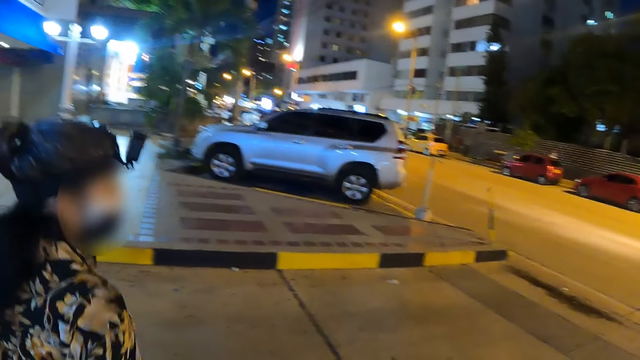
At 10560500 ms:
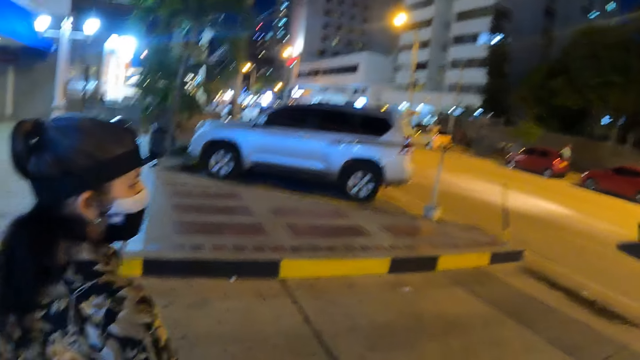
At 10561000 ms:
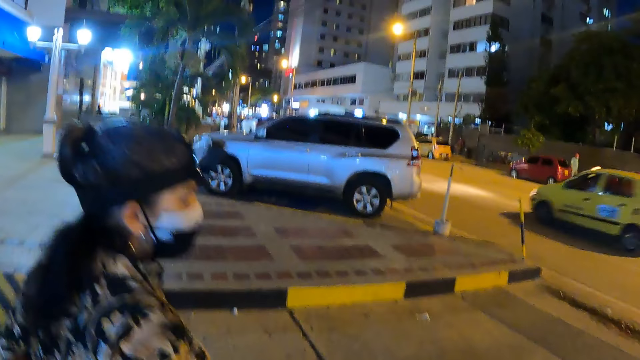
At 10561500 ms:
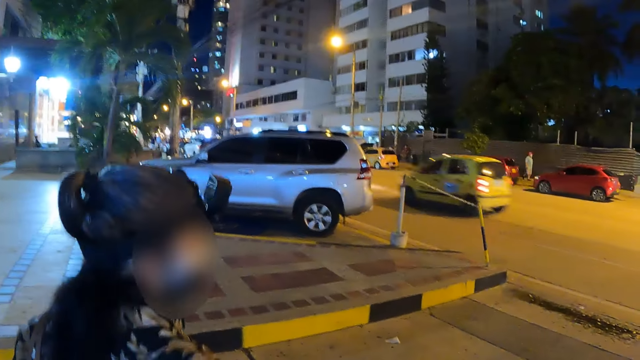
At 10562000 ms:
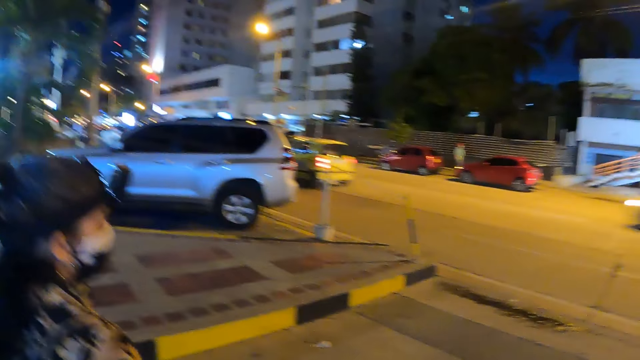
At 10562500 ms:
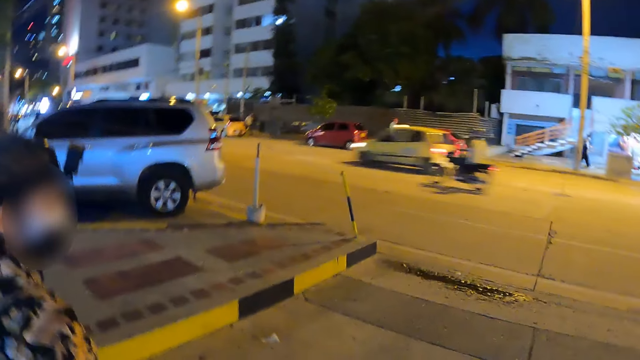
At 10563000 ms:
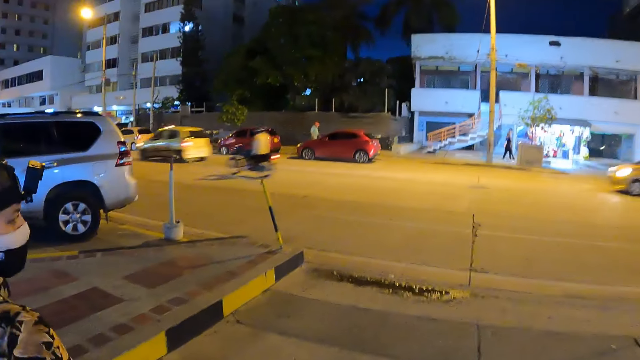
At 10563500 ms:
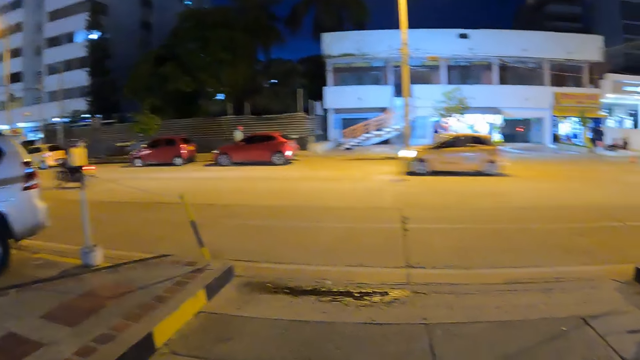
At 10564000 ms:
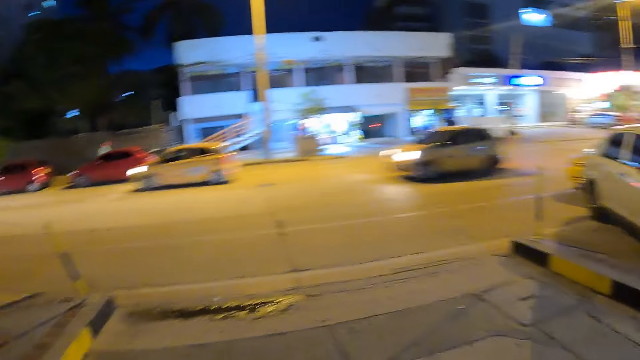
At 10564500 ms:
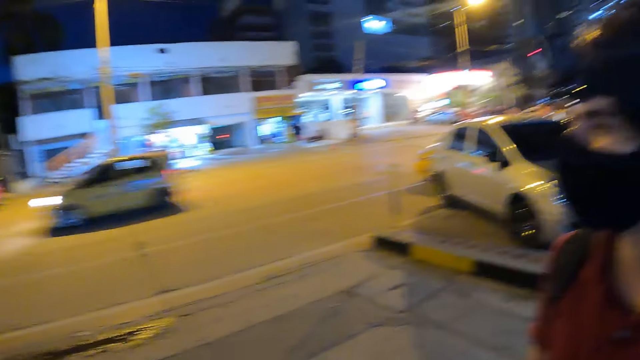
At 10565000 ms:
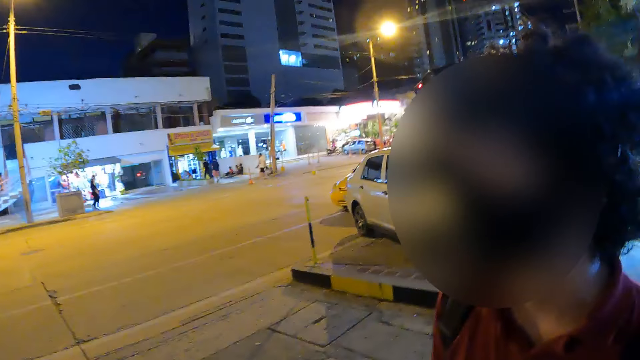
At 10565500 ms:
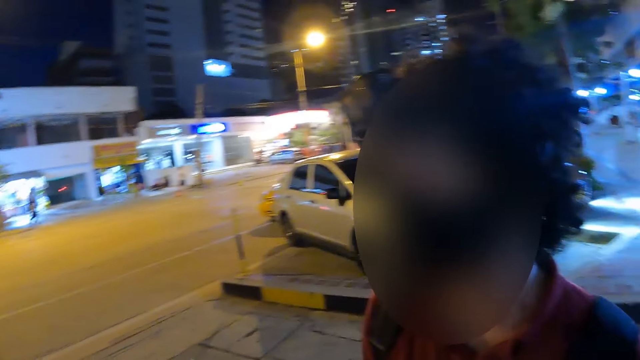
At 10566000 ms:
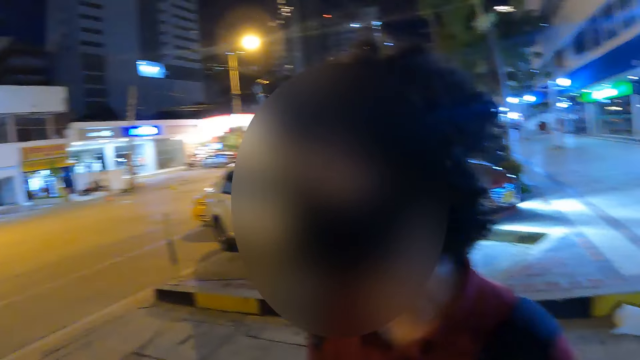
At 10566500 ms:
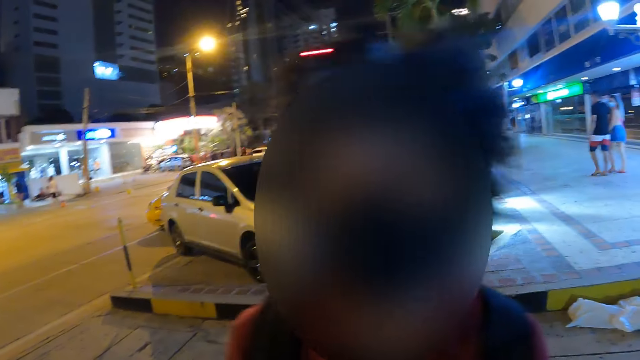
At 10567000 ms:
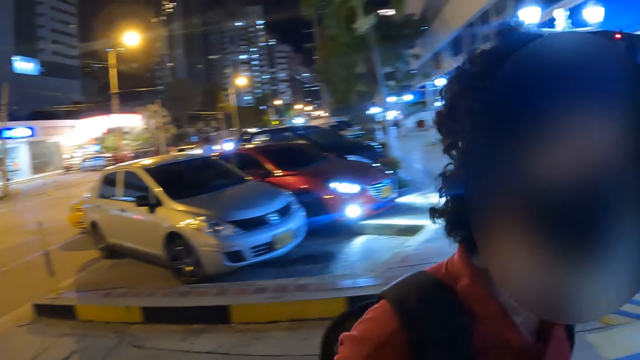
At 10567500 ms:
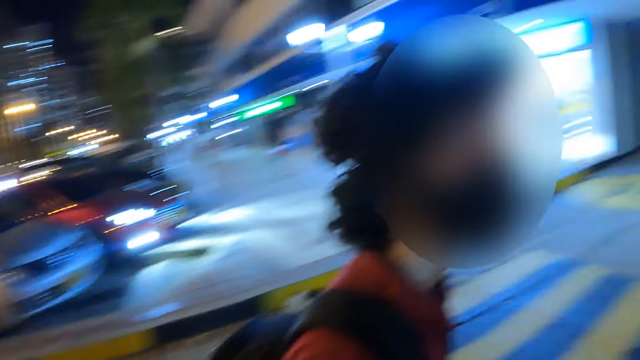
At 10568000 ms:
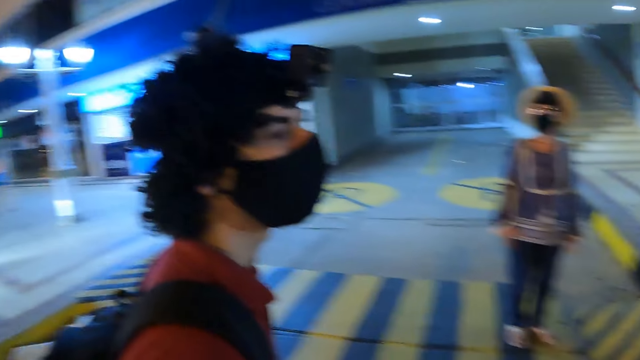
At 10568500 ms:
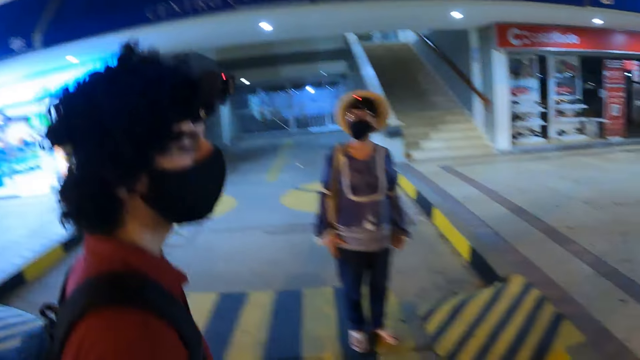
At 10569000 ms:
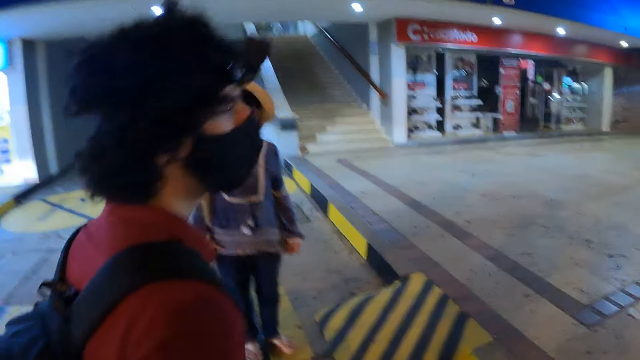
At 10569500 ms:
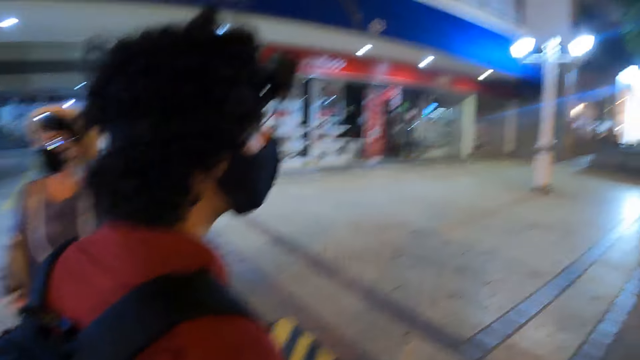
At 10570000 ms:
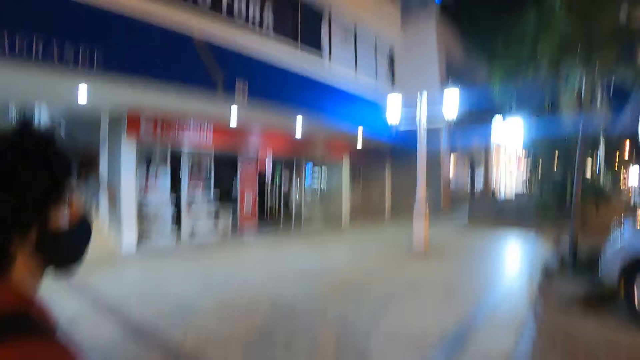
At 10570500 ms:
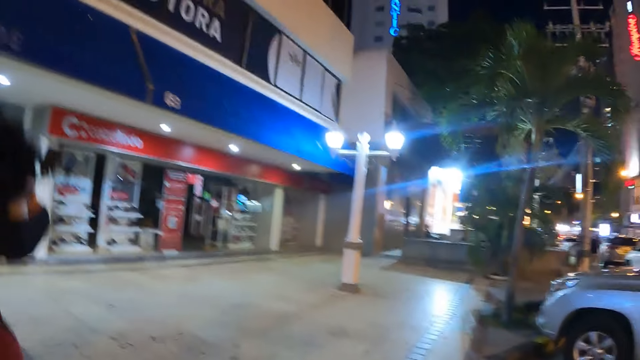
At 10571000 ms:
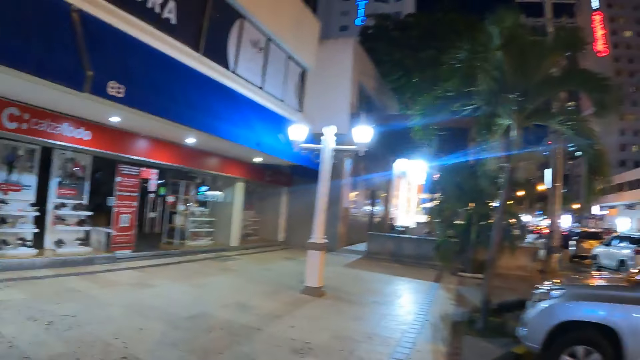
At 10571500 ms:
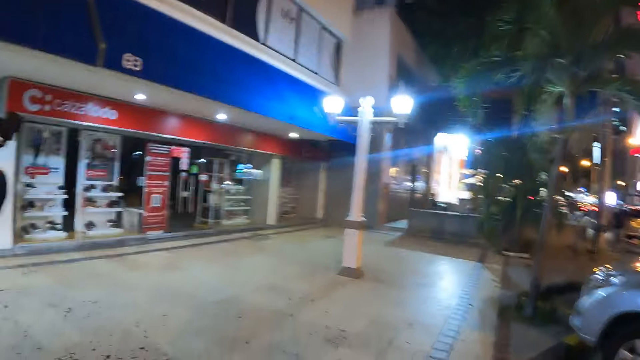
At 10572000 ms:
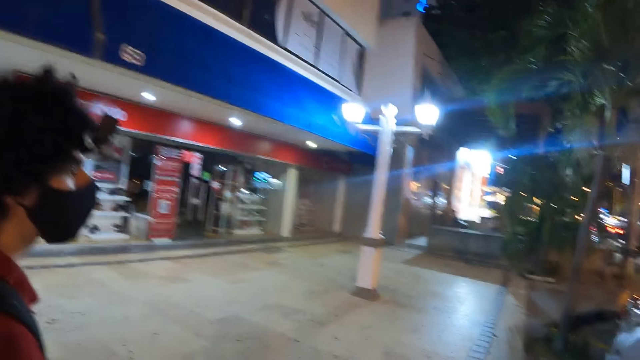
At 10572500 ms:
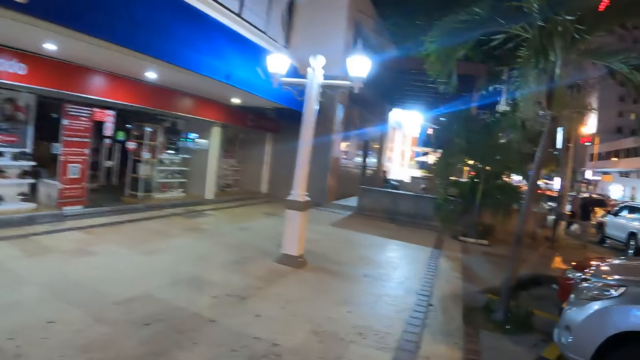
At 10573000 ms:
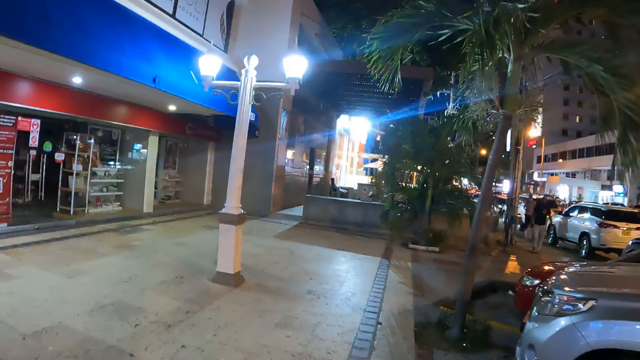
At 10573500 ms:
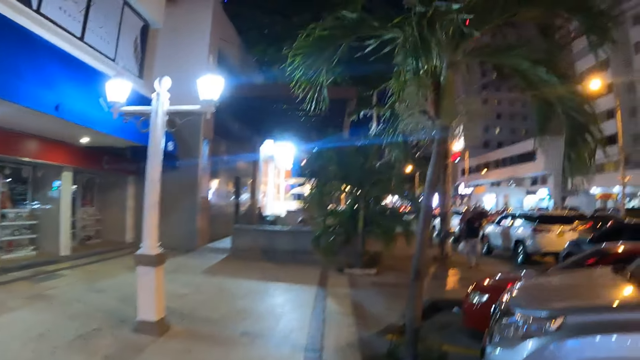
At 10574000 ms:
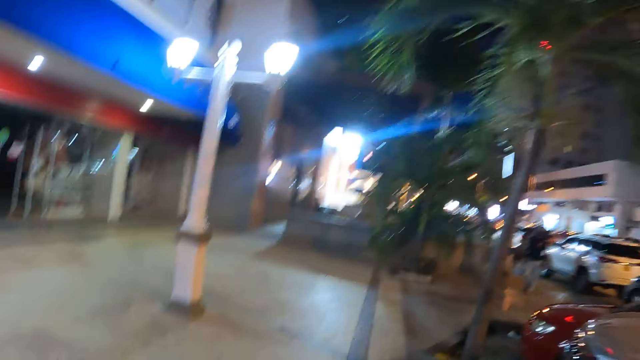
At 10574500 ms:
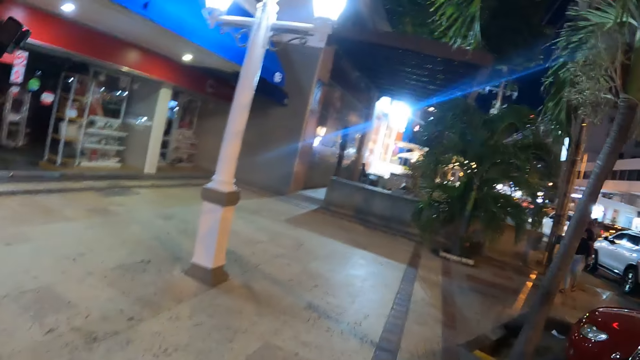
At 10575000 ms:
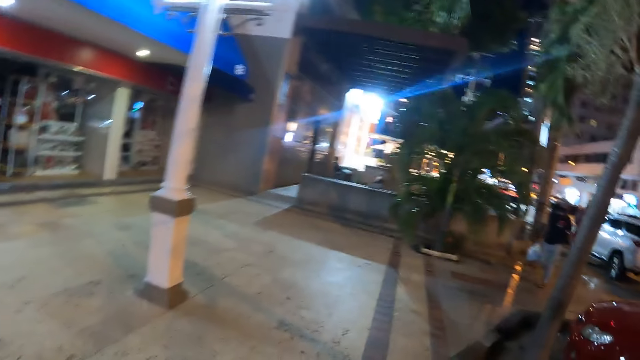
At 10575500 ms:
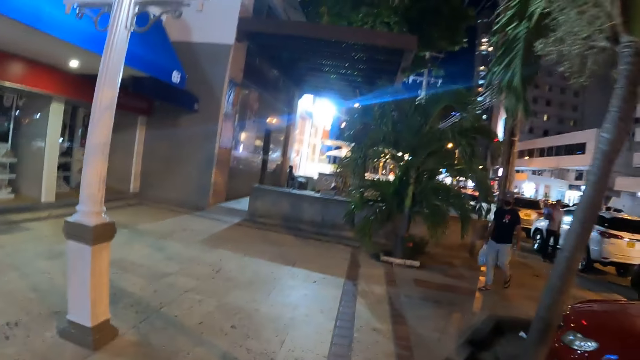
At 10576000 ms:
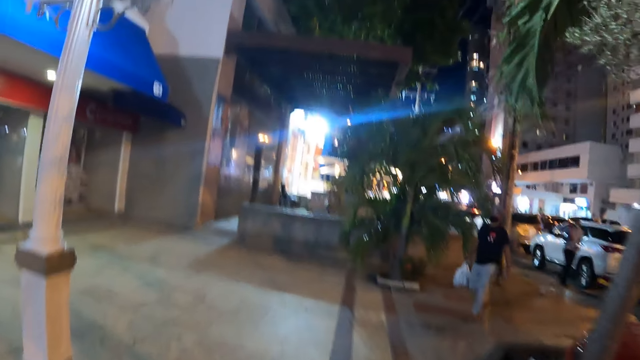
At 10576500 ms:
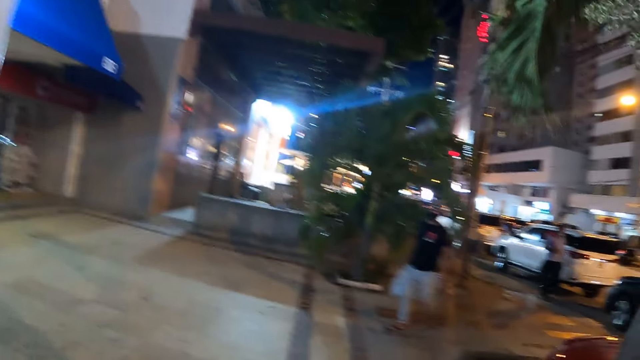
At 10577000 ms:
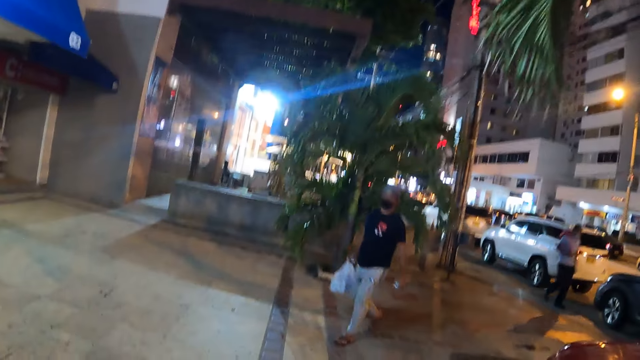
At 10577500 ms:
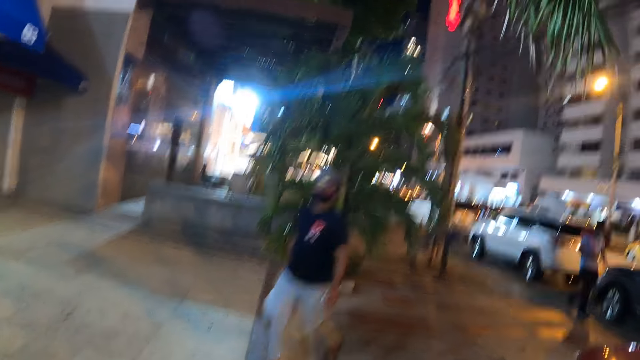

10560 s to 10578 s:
The camera wearer interacts with a person. The camera wearer and the person walk across a street. The camera wearer walks on the street.

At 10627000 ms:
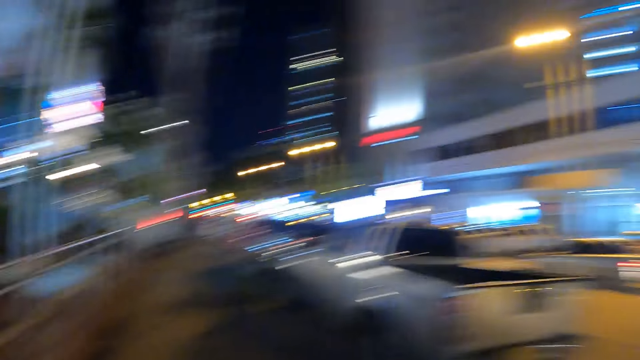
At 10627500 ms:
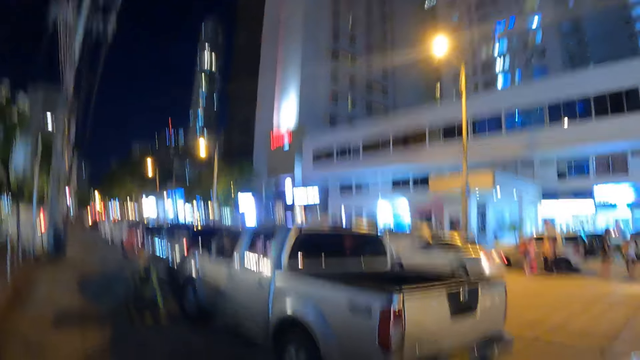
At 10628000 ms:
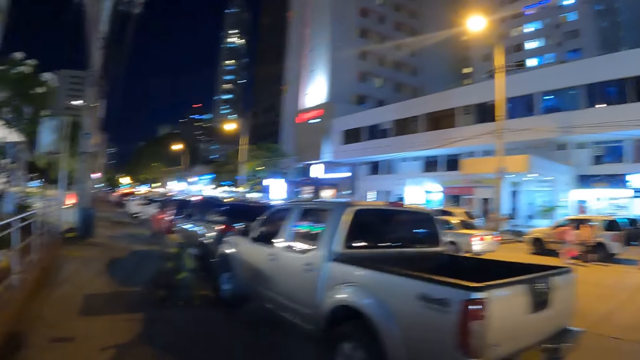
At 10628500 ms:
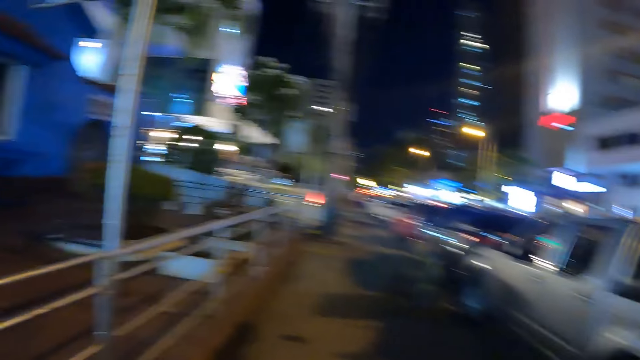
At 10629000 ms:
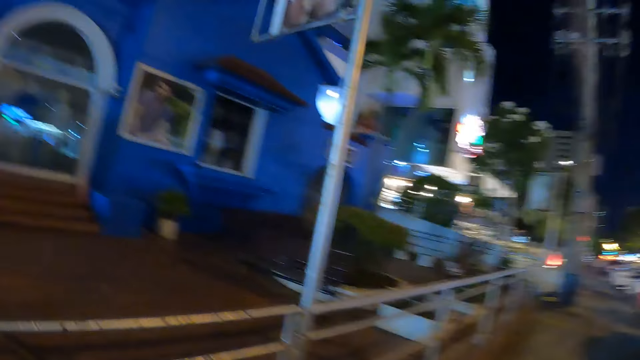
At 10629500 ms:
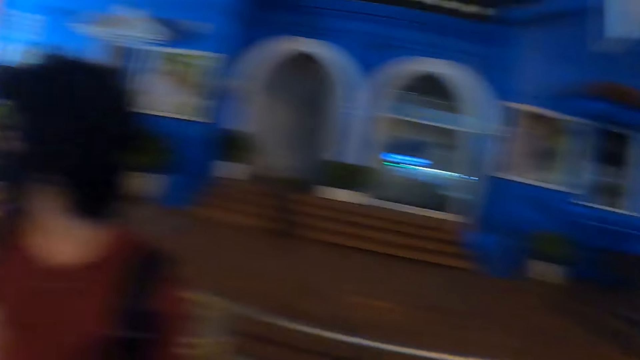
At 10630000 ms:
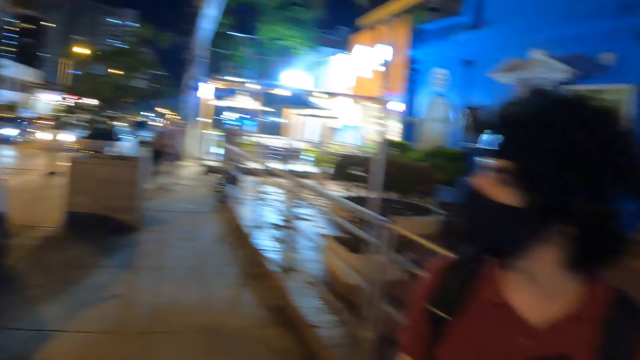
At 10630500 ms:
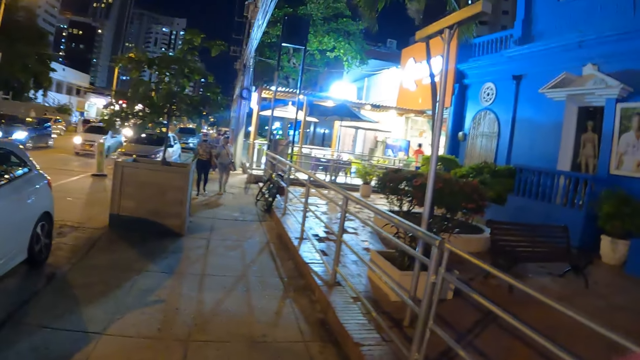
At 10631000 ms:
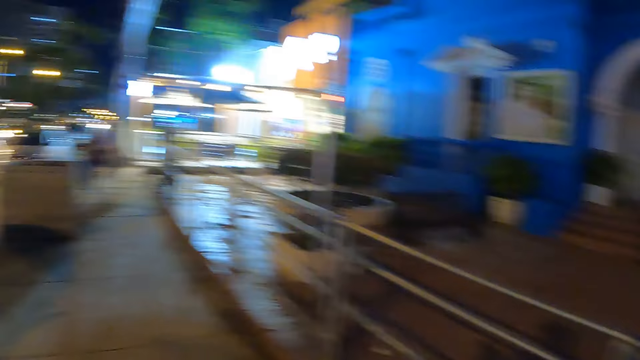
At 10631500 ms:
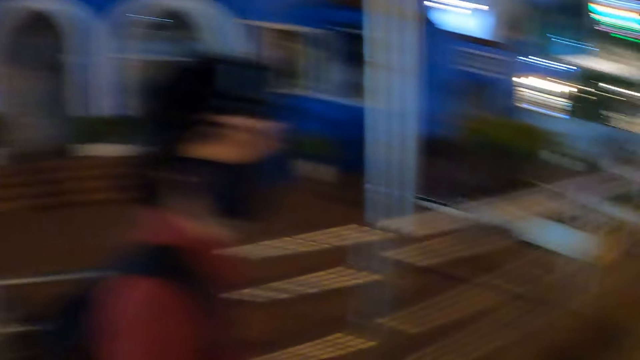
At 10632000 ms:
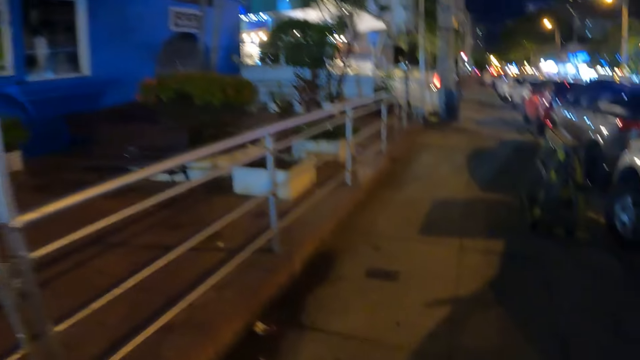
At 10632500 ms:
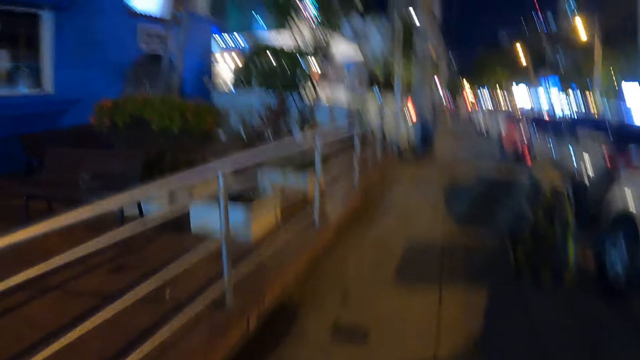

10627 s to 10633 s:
The camera wearer looks around. They look back. A person walks across a street. The camera wearer walks across the street.
